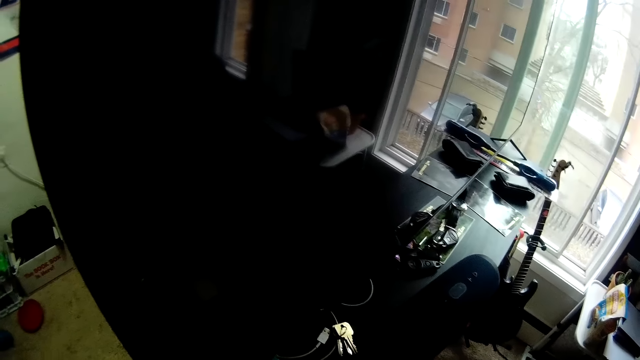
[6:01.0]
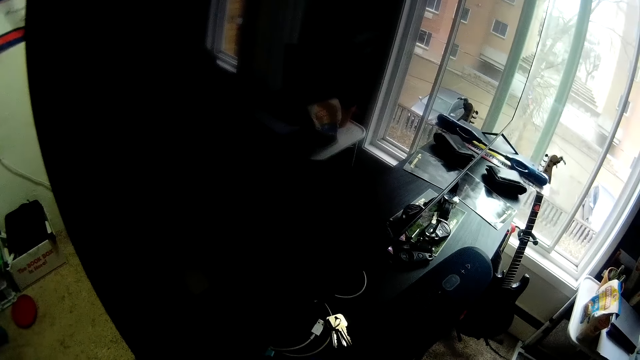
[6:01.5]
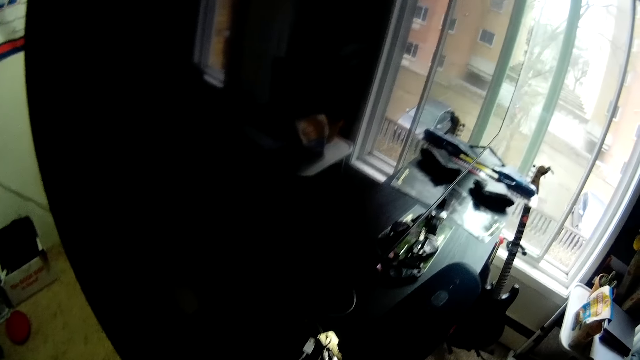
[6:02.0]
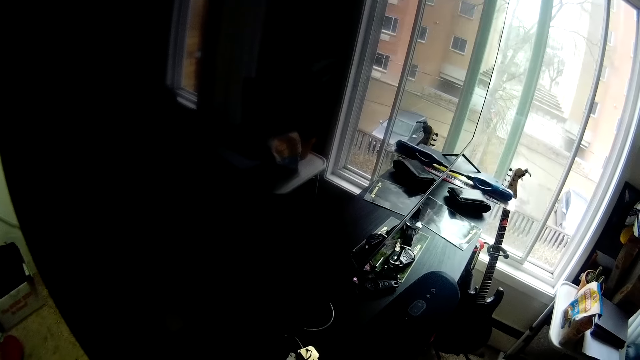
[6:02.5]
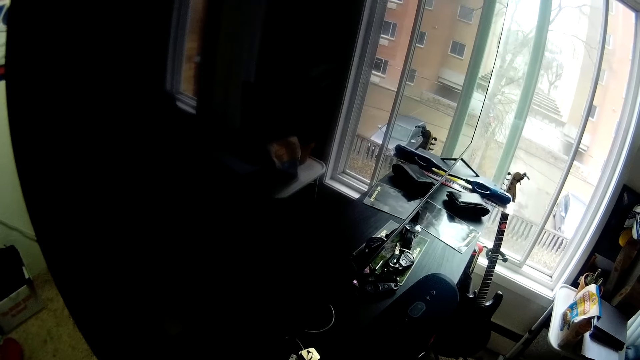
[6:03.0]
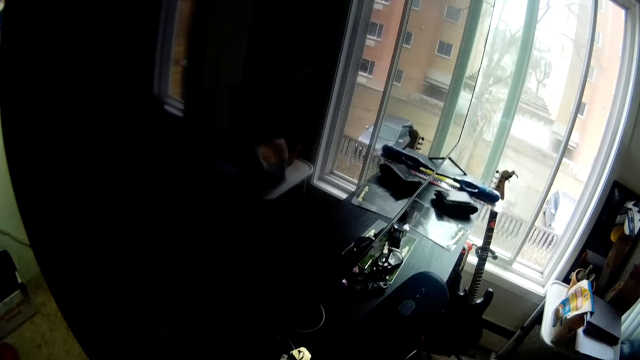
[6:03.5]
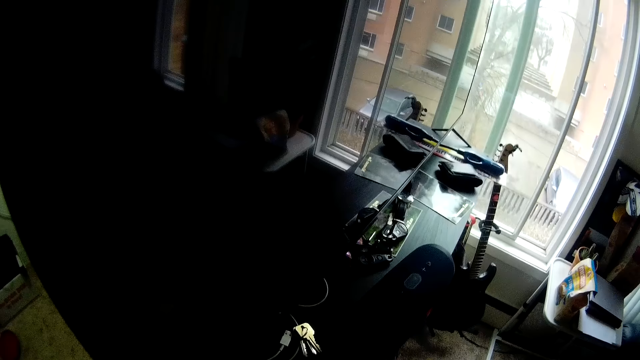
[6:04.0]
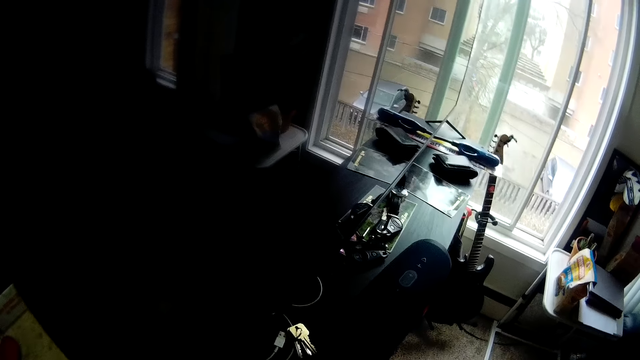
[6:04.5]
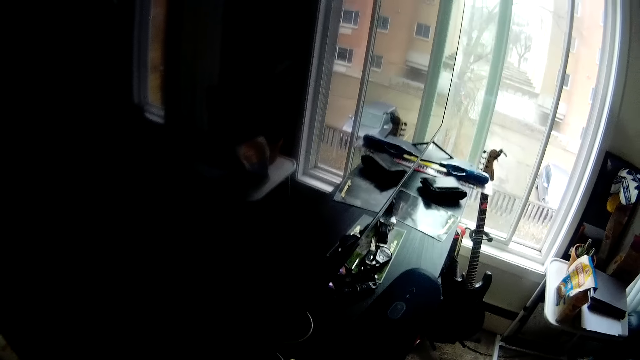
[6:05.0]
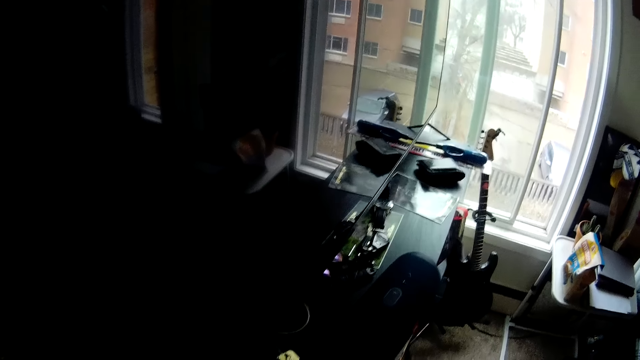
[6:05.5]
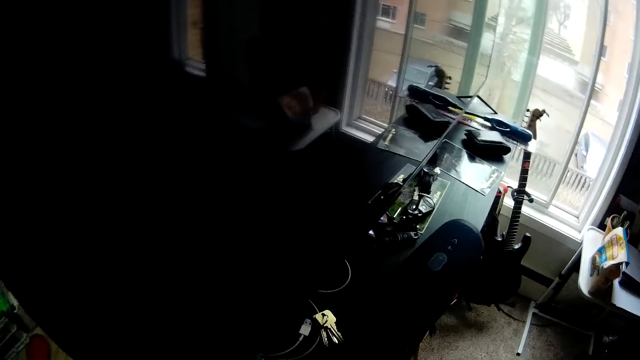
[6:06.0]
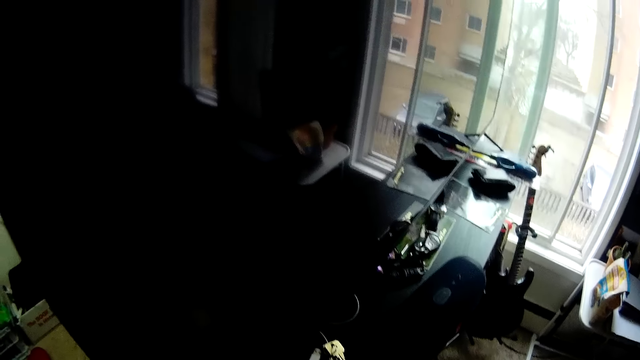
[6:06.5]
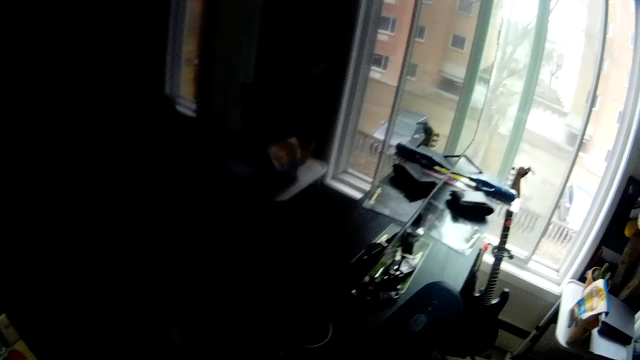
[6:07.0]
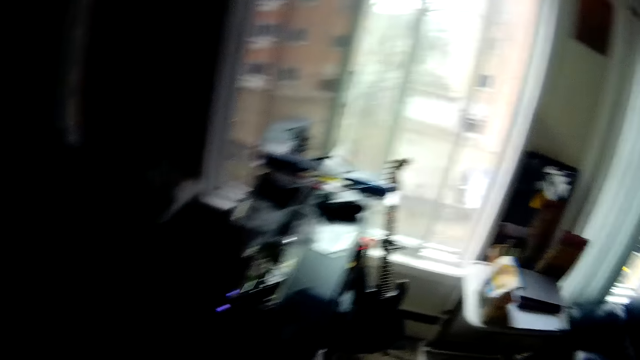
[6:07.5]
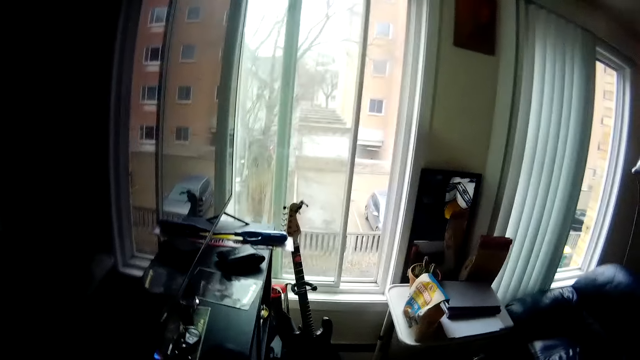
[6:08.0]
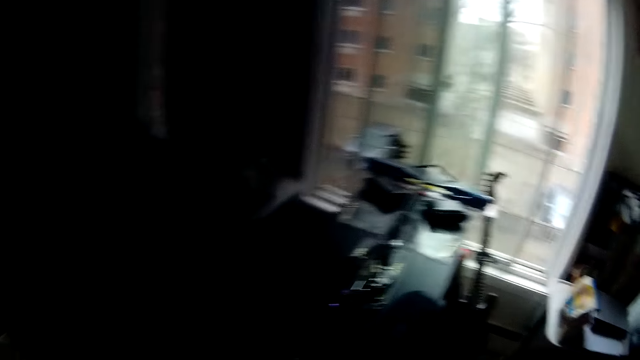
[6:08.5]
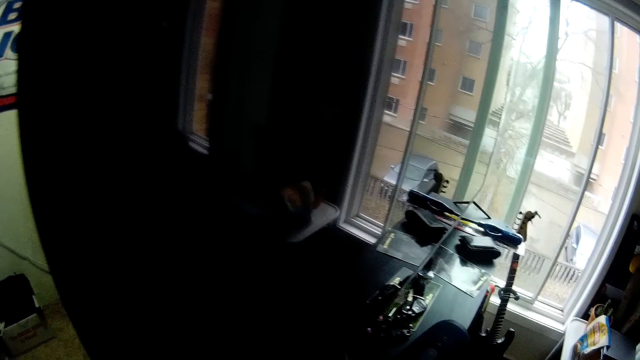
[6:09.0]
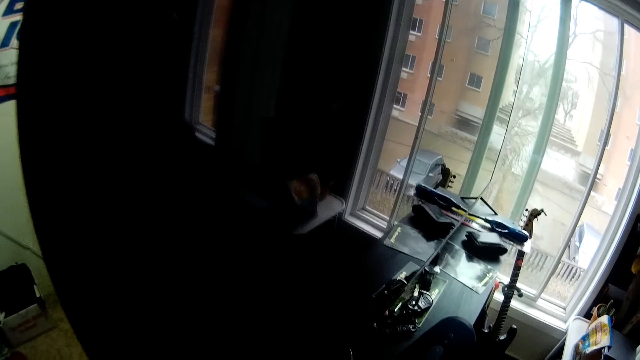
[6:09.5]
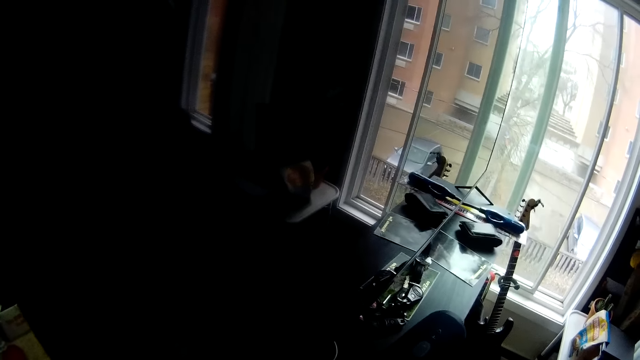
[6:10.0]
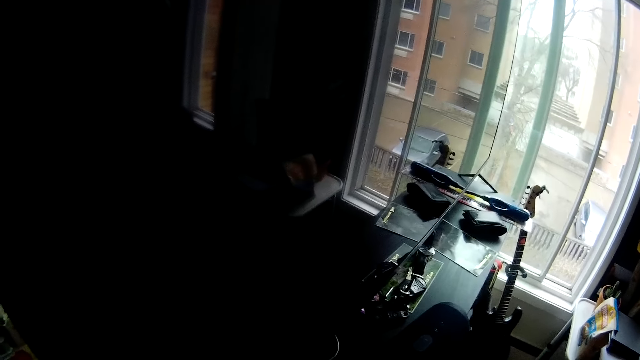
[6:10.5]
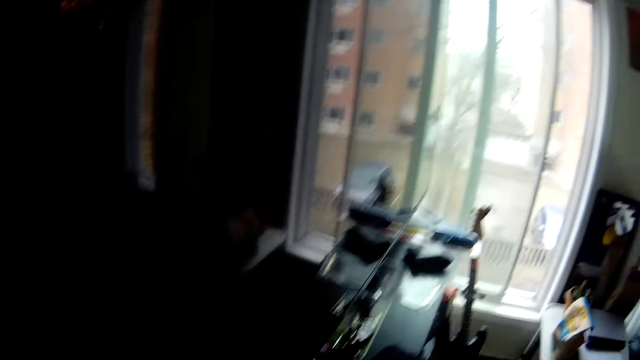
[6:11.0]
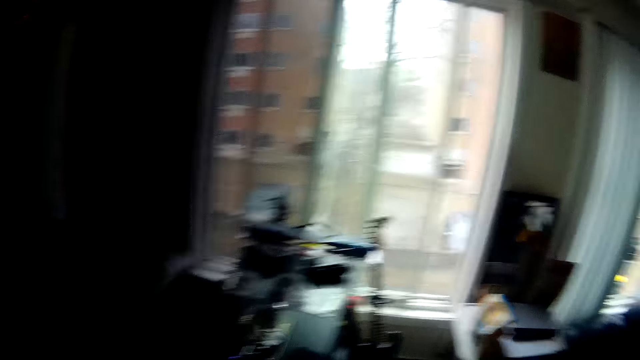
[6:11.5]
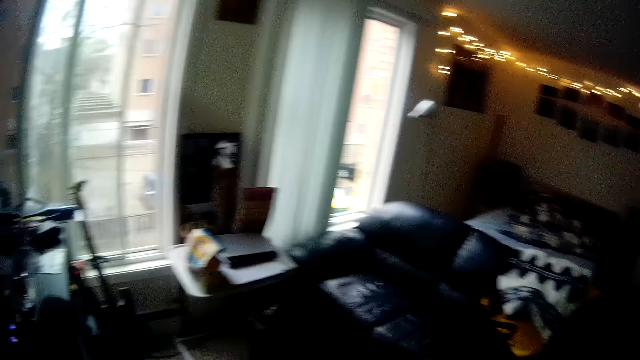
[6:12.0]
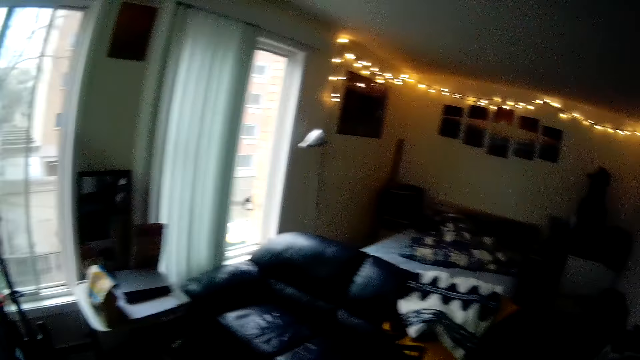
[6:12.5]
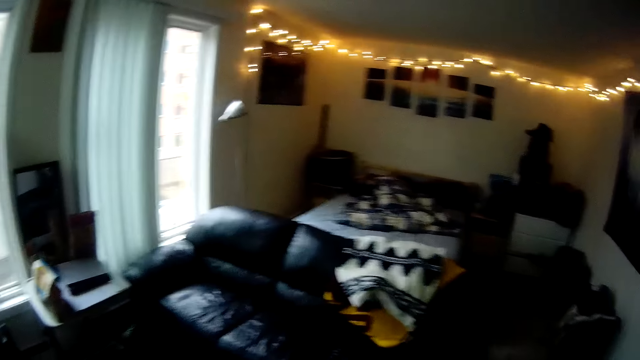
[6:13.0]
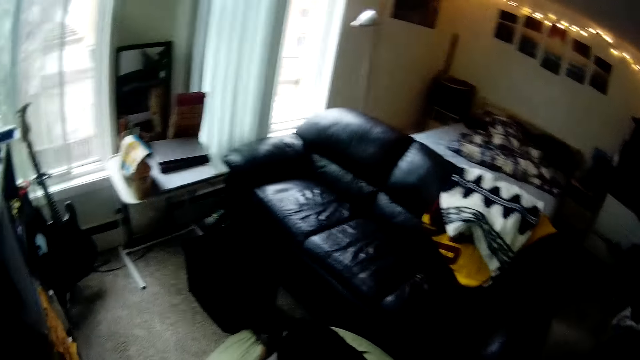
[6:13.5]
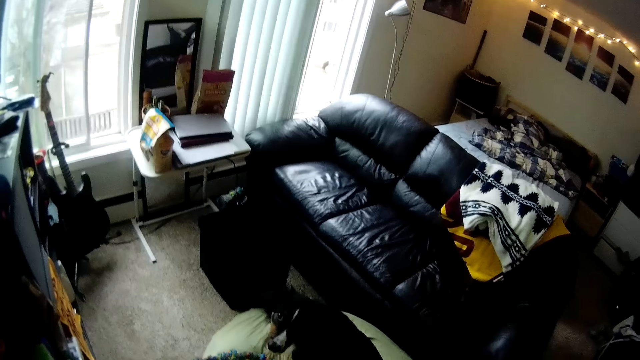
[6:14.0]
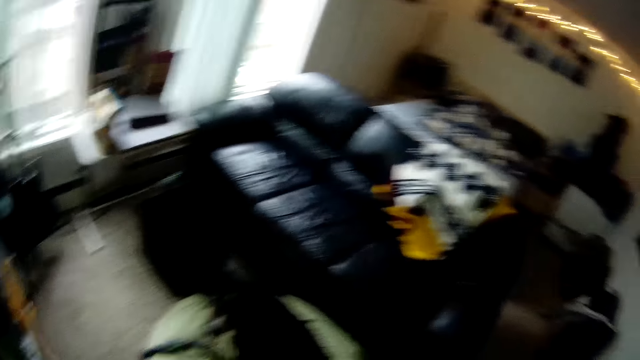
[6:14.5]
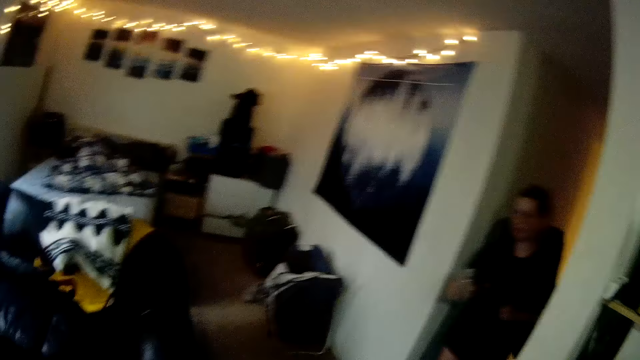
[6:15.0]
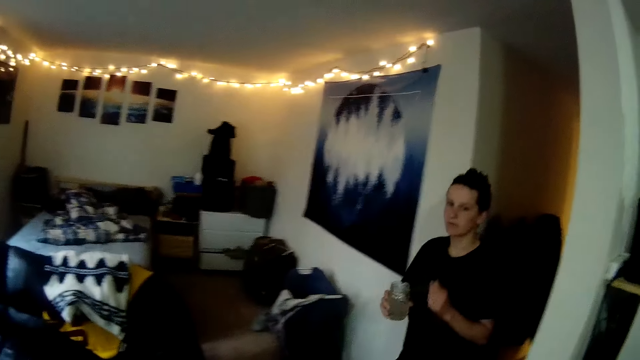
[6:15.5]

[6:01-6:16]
The camera wearer looks around the house. A woman puts her left hand in her mouth. The woman comes in the sitting room.

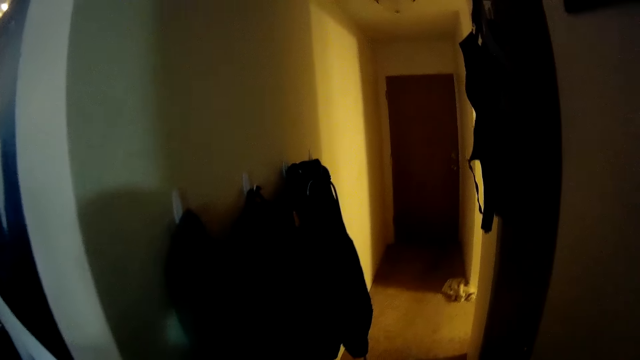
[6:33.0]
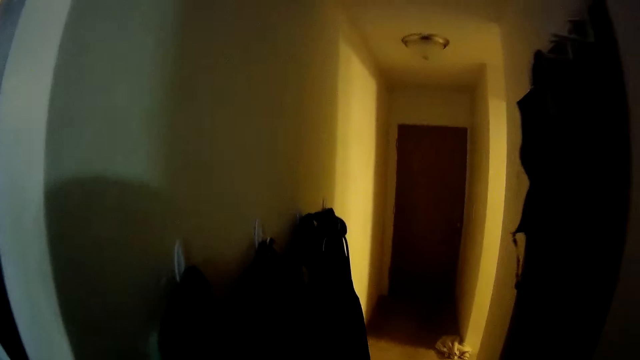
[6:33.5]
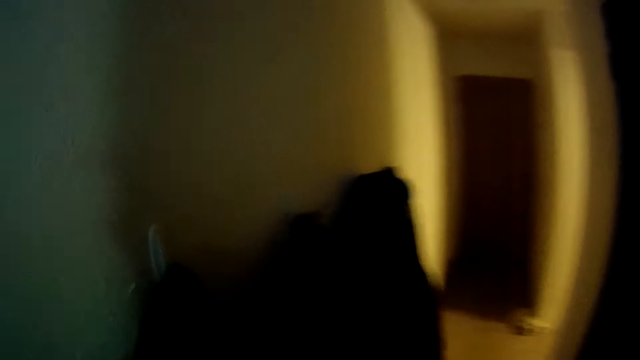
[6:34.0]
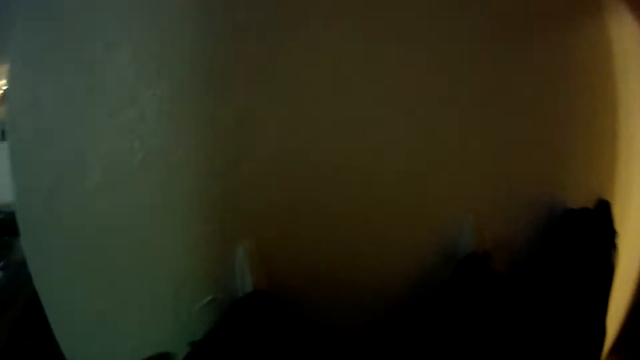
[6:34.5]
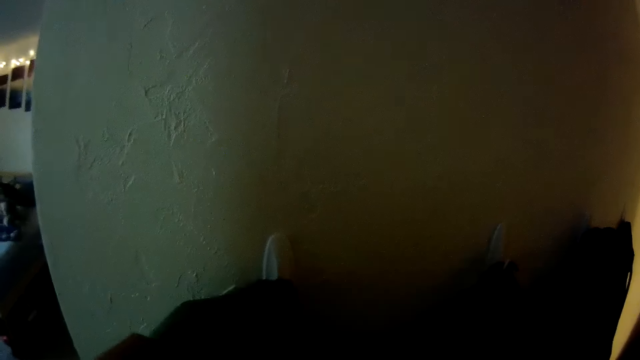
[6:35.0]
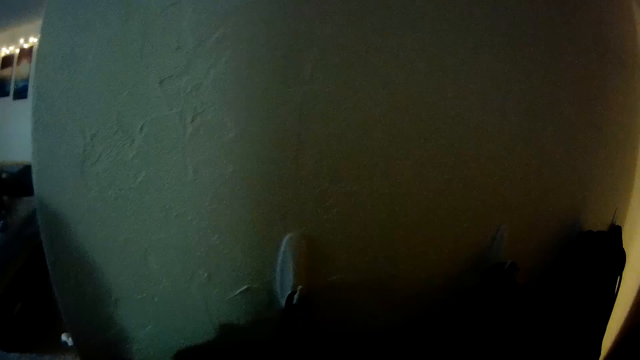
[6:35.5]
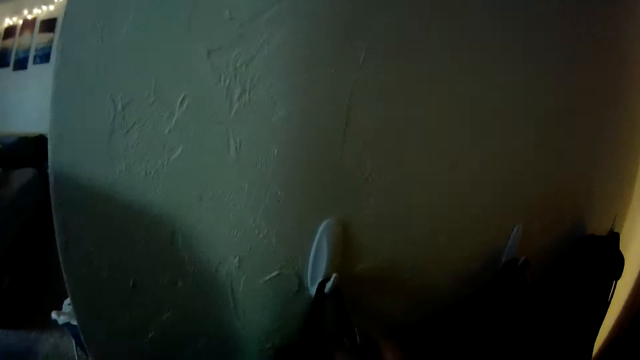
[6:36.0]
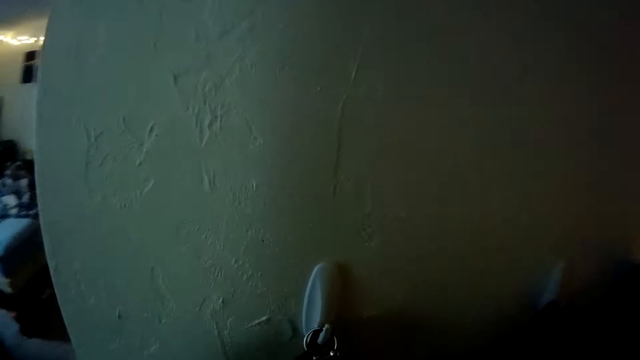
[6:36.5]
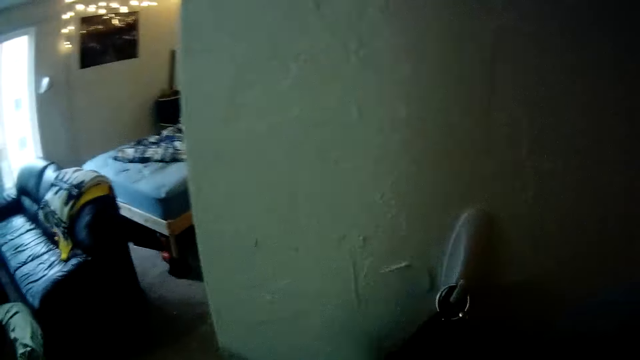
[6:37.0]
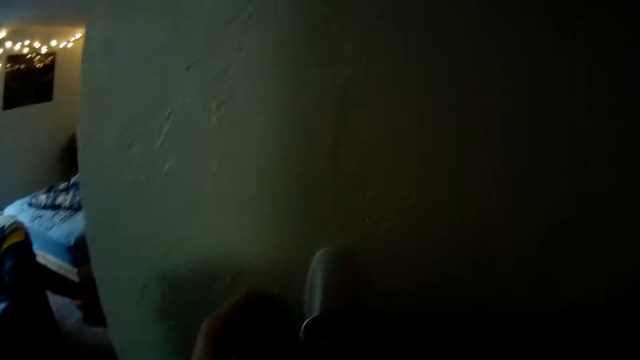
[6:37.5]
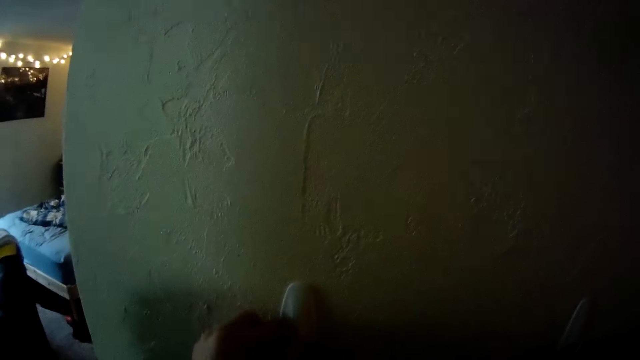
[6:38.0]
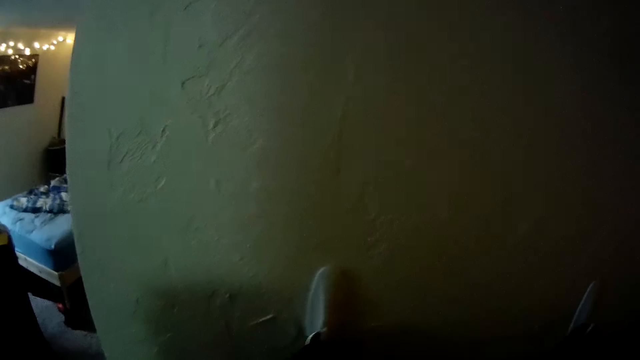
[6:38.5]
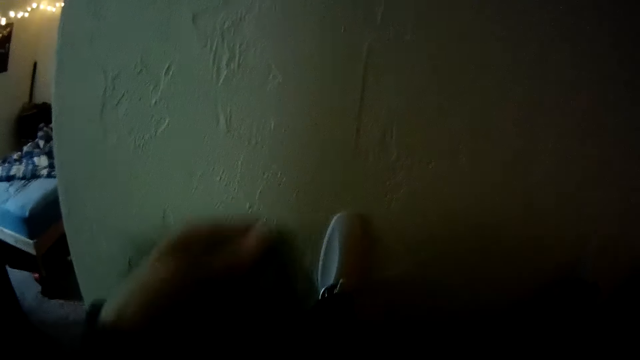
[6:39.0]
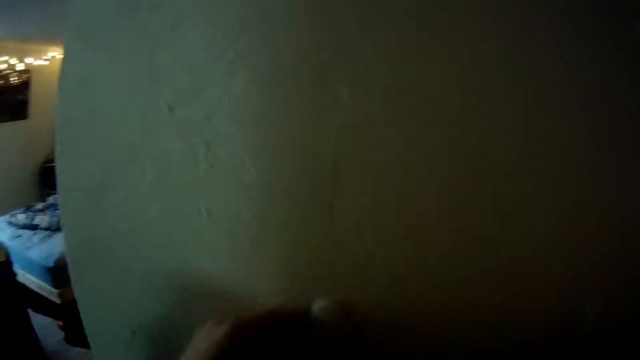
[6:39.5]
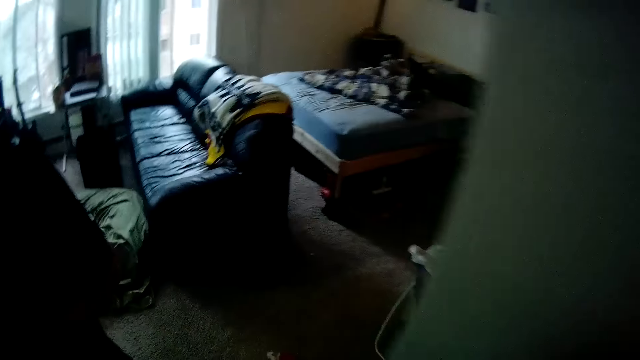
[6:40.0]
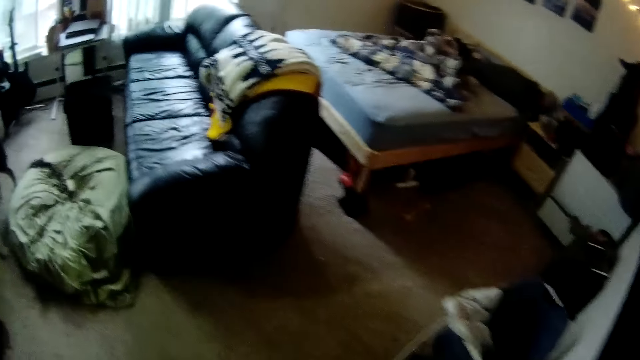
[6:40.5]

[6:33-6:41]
The camera wearer removes a coat from a rack. They put a key on the rack. They hang the jacket on the rack.
